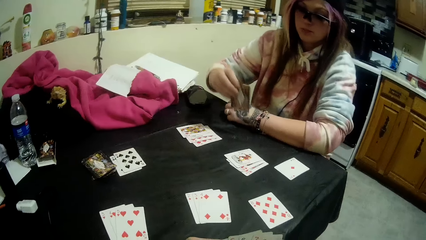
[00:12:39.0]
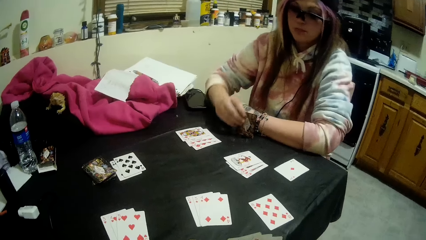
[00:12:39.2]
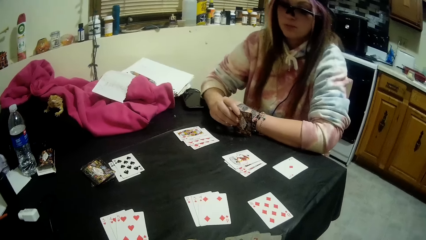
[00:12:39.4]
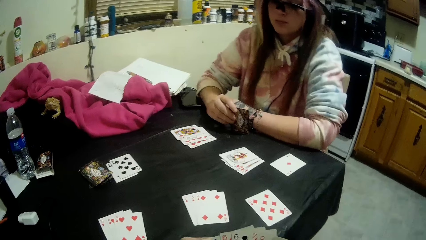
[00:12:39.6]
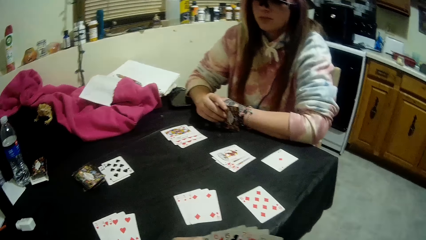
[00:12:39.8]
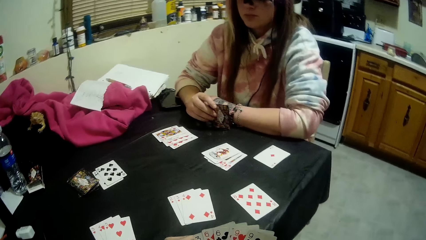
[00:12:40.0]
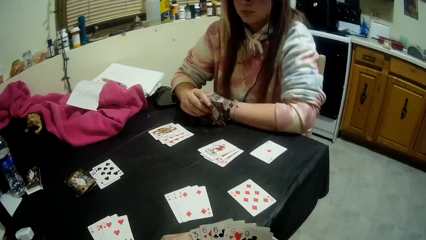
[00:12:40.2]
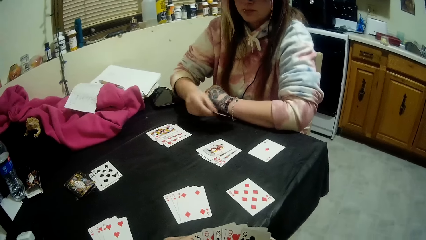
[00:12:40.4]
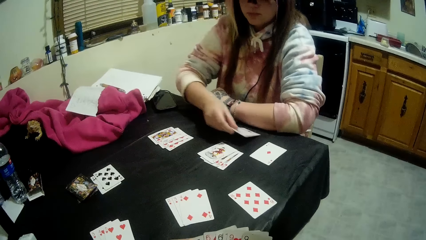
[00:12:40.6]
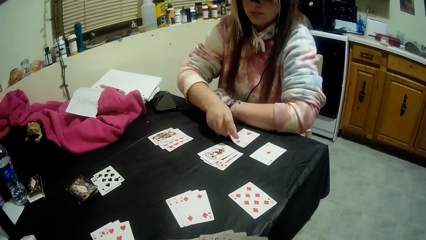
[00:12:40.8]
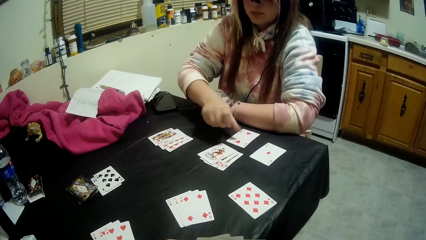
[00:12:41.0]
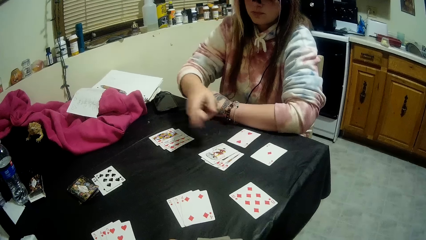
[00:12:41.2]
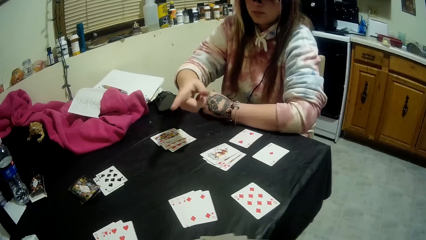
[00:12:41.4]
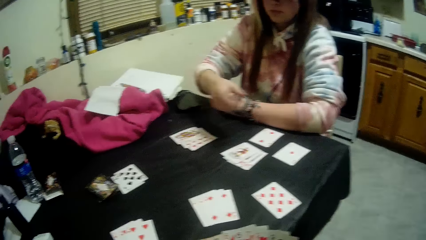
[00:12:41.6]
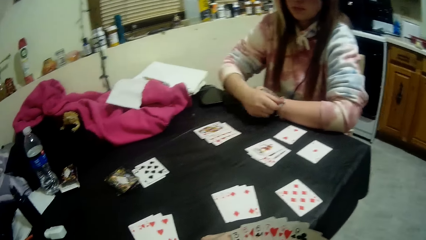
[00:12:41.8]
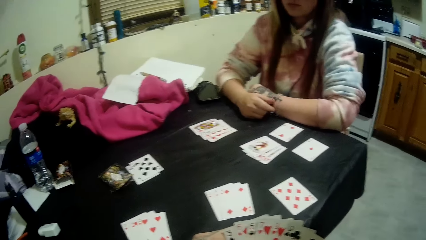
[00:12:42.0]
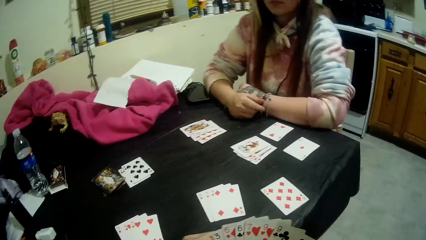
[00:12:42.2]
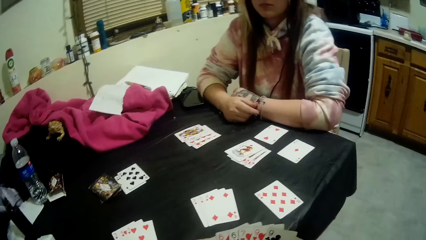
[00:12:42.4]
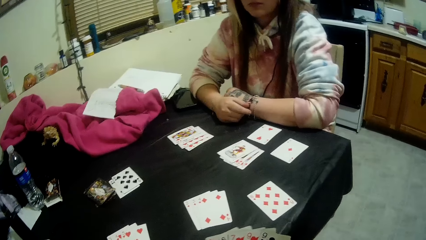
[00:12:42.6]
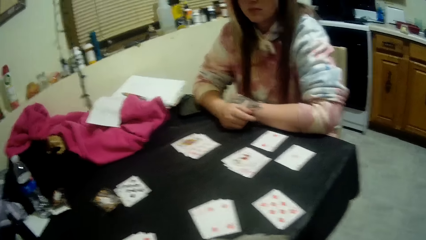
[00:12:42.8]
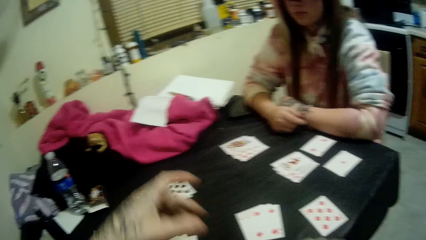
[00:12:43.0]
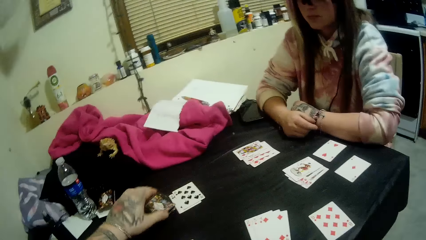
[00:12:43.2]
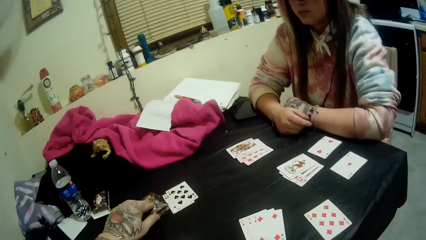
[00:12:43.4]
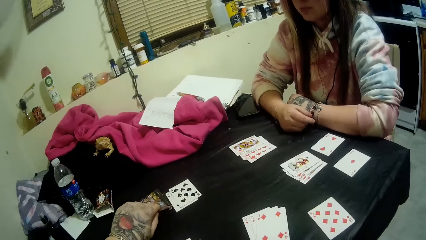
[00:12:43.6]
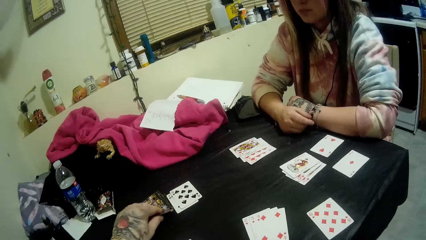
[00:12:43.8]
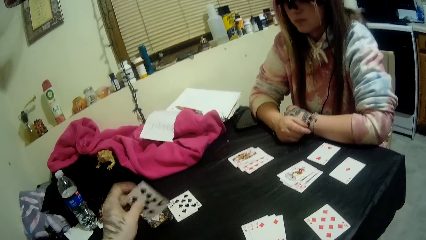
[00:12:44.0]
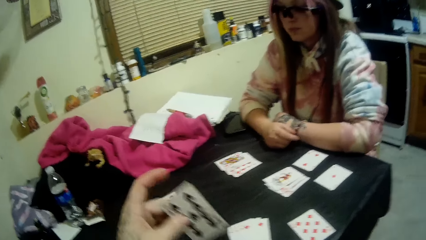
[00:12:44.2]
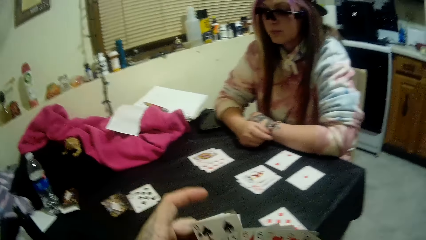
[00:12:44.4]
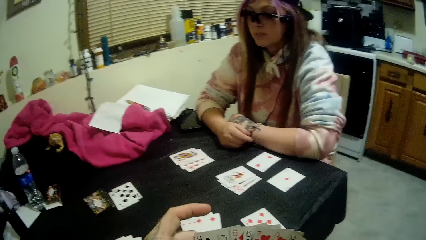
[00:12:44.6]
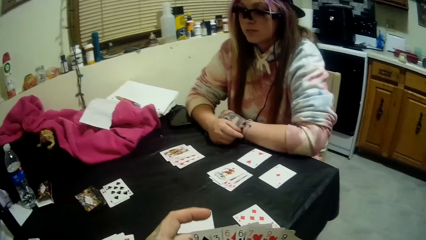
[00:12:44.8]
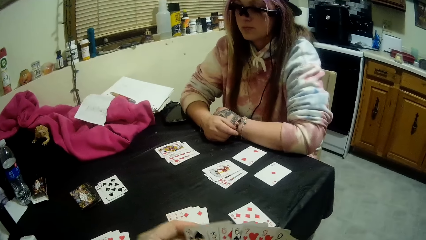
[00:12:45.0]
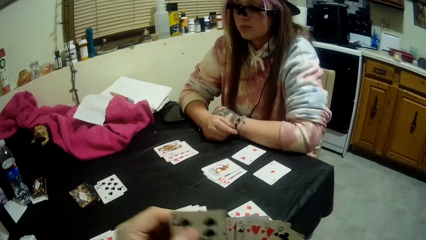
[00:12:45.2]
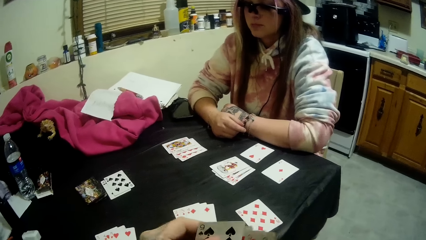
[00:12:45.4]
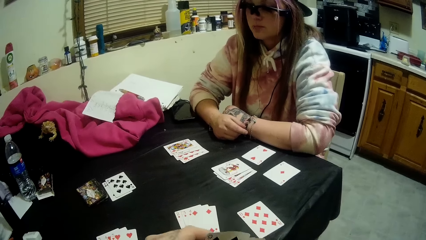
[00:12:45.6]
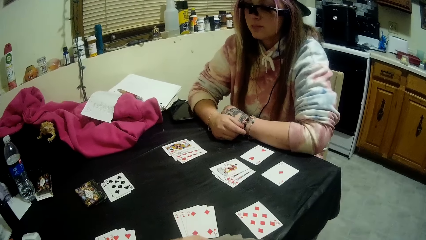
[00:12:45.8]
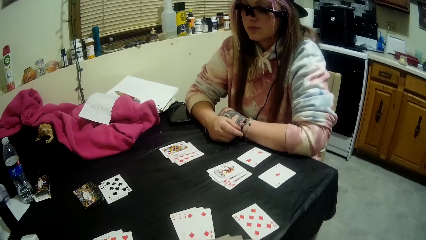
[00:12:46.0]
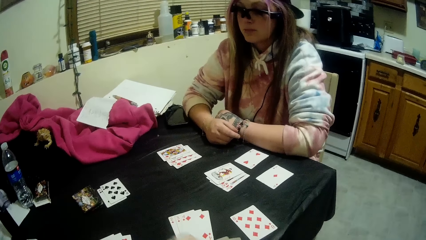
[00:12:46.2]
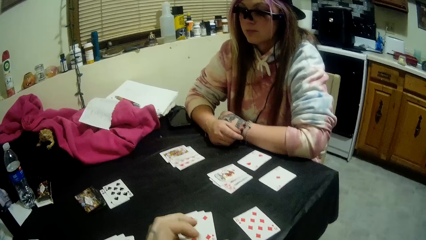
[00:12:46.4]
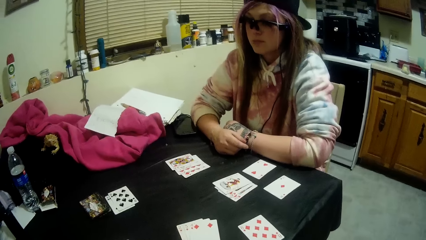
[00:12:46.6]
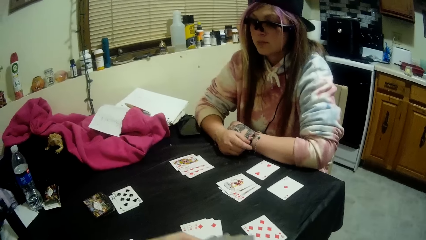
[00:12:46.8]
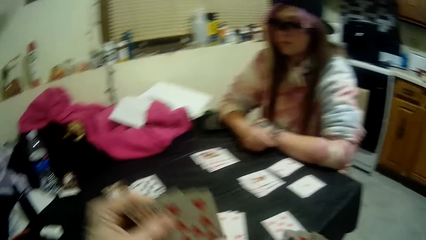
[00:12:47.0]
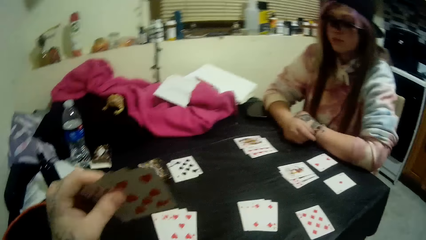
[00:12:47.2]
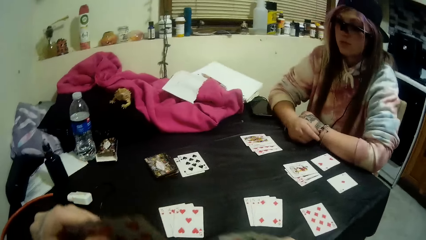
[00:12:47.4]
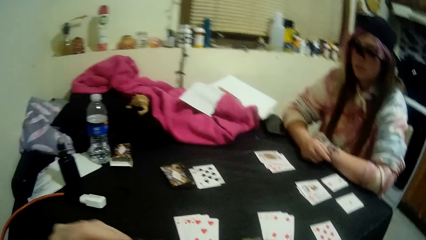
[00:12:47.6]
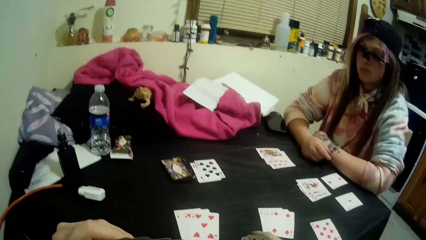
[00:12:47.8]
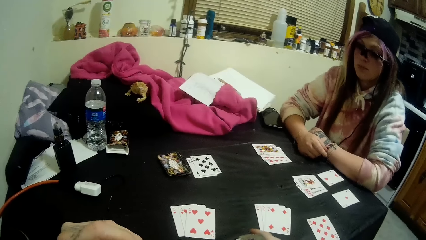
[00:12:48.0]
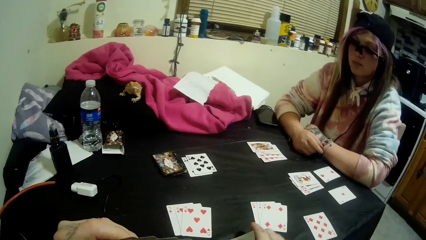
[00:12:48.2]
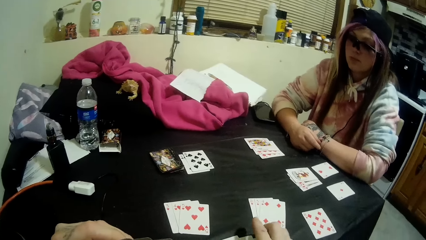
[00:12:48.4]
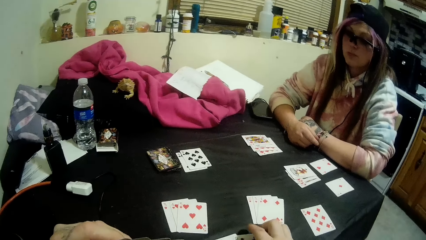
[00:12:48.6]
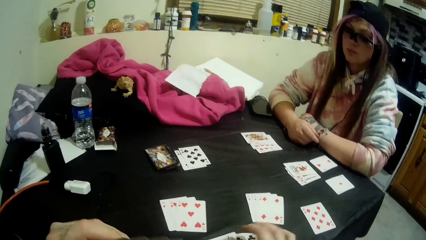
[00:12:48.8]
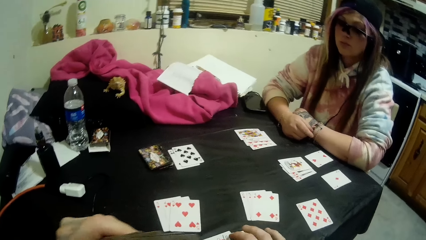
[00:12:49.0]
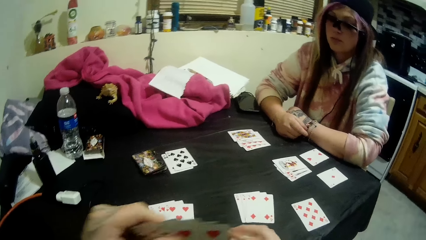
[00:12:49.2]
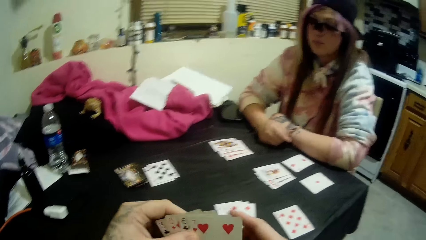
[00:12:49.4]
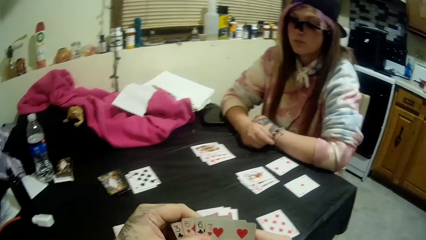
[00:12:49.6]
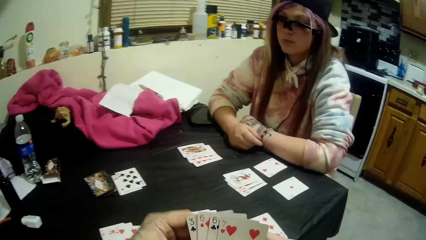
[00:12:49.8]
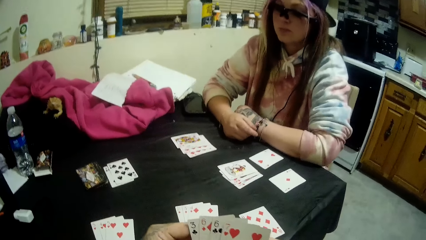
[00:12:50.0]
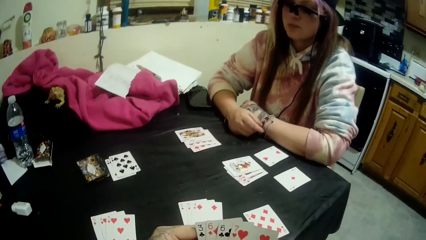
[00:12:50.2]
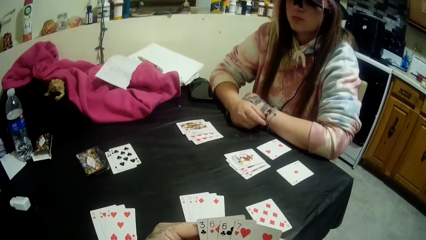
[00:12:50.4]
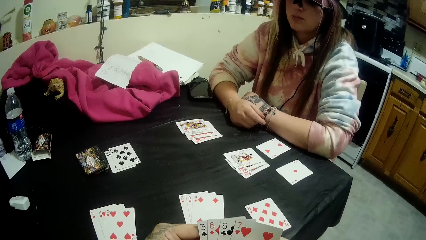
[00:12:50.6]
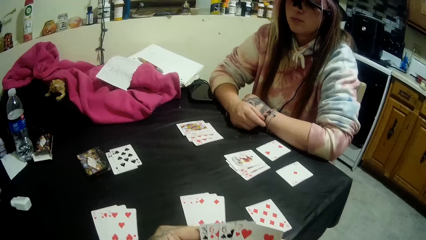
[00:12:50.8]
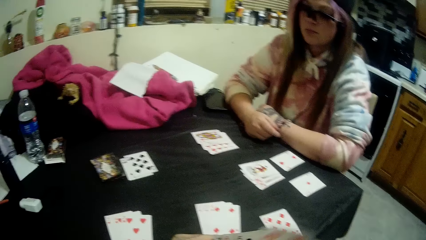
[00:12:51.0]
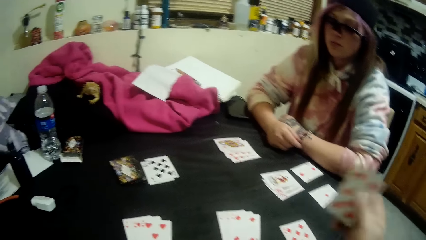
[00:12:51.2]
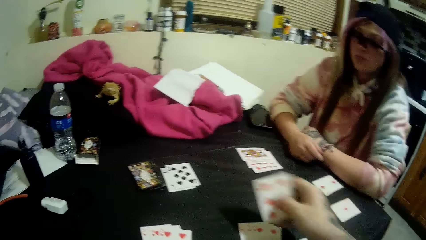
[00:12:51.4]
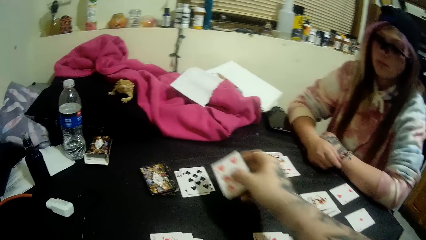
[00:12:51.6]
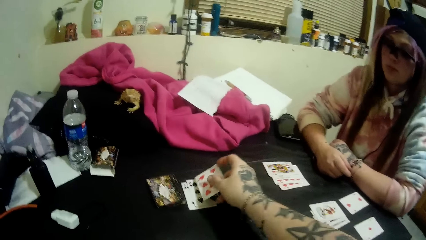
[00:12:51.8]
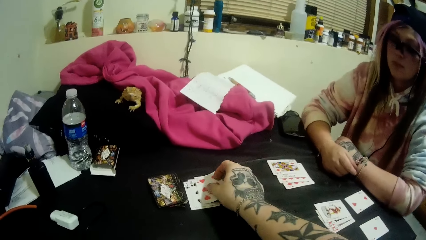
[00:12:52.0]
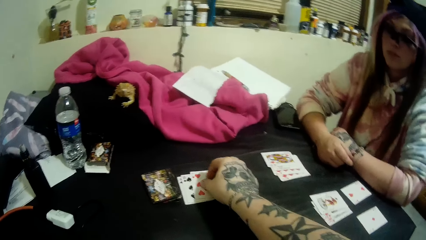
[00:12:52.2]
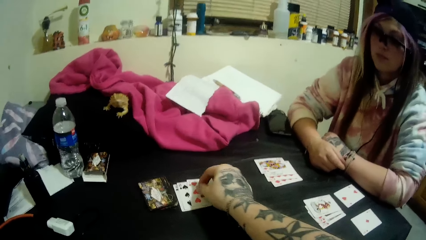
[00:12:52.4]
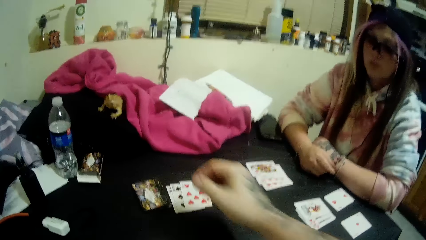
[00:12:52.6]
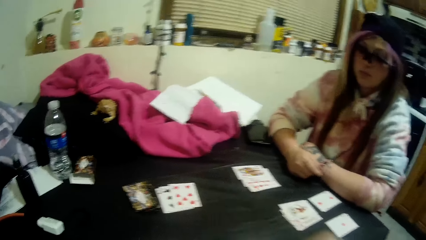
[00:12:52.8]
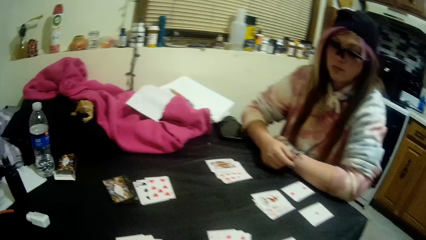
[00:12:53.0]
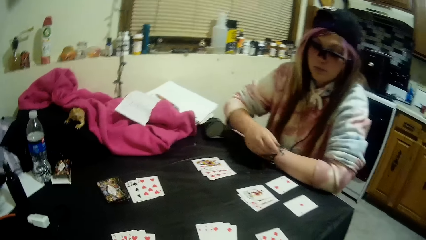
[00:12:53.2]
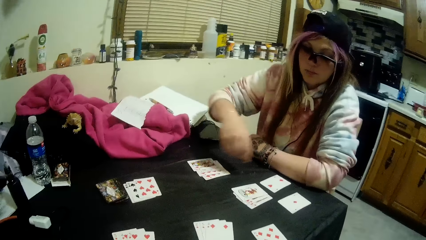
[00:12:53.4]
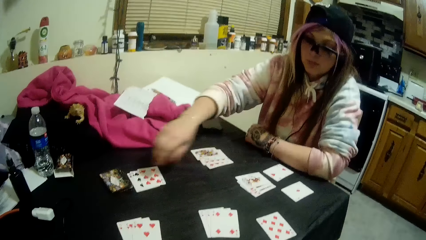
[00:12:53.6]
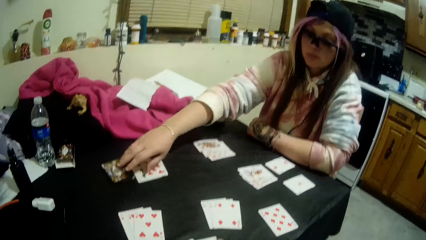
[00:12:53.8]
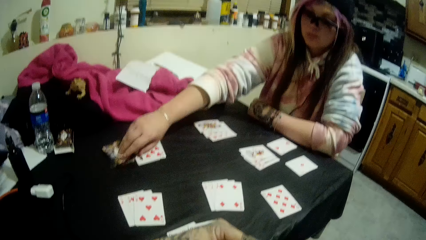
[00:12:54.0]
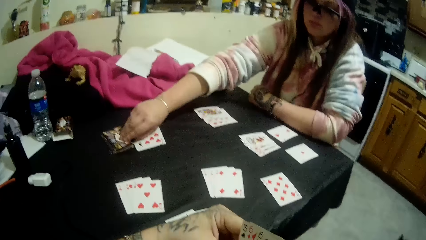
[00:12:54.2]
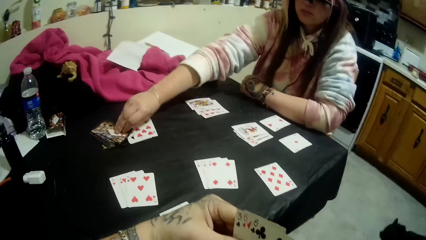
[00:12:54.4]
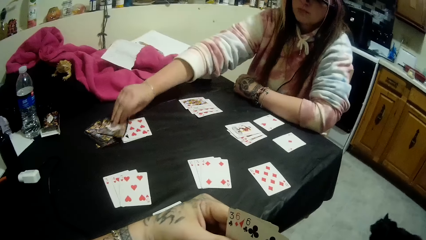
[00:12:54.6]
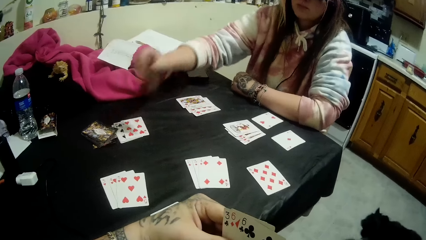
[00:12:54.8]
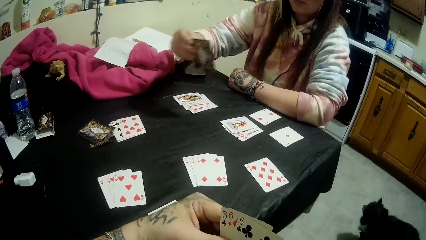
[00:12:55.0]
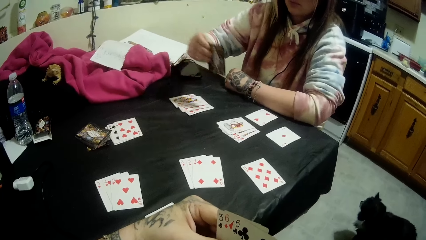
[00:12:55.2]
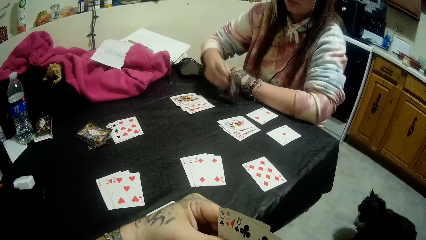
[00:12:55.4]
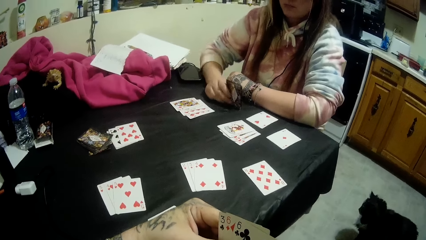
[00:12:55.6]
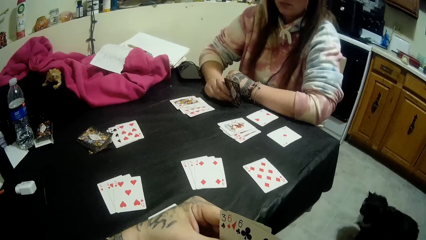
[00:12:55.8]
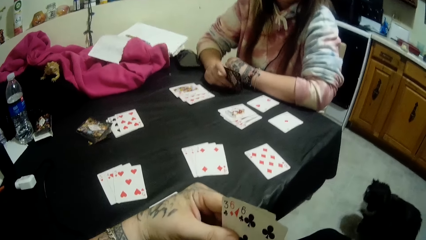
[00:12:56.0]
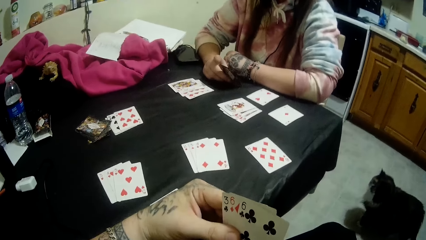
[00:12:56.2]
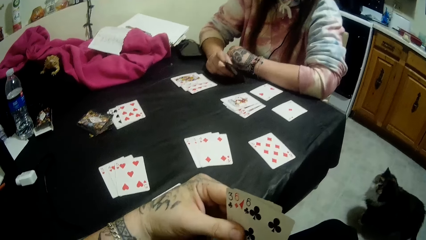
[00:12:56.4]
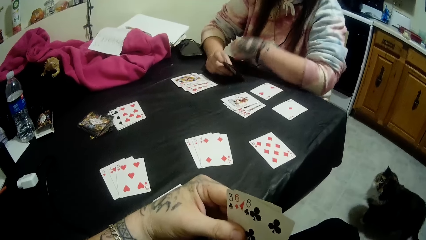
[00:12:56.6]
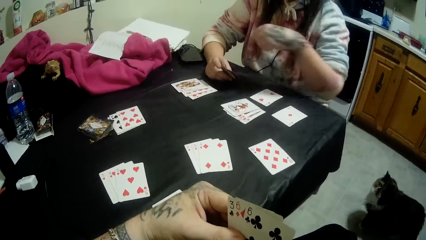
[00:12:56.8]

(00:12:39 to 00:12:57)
The camera wearer stares at his cards. A woman drops a card in her hands on the table. The camera wearer picks up a card from the stack of cards on the table with his left hand. He places the card on his deck and arranges his deck. He drops some of the cards in his hands on the table. He holds the cards with both his hands and stares at his deck. He pulls a card from his deck and drops a card in his hands on the cards beside the stack of cards. He stares at the table. The woman picks up a card from the stack of cards with her right hand. The camera wearer stares at his deck.
